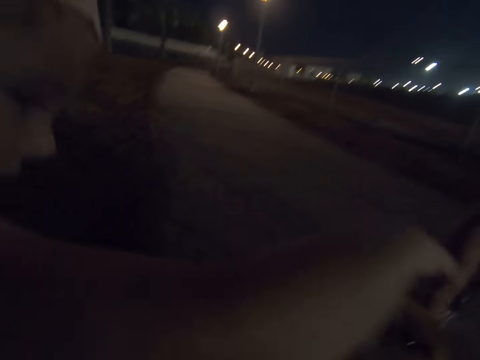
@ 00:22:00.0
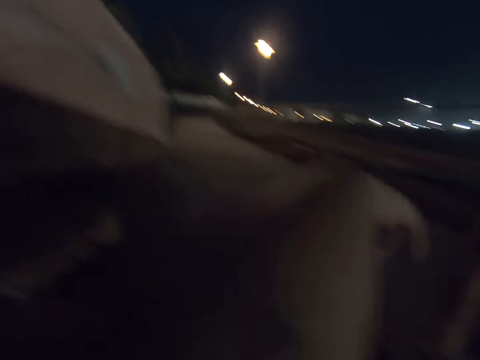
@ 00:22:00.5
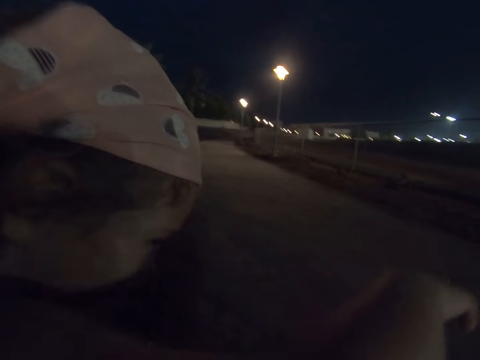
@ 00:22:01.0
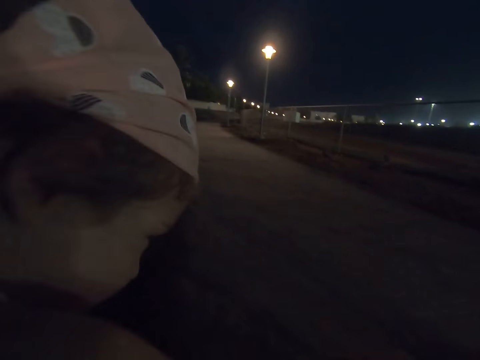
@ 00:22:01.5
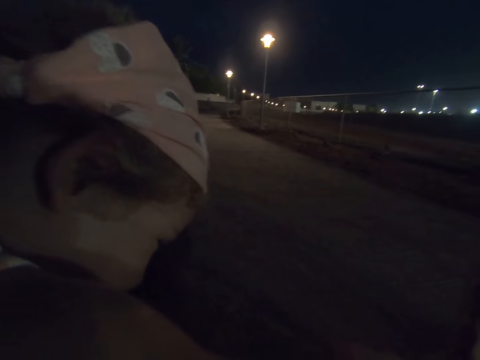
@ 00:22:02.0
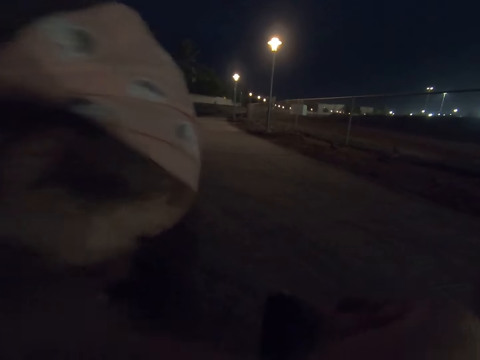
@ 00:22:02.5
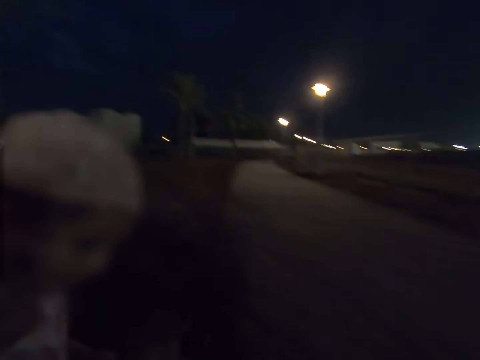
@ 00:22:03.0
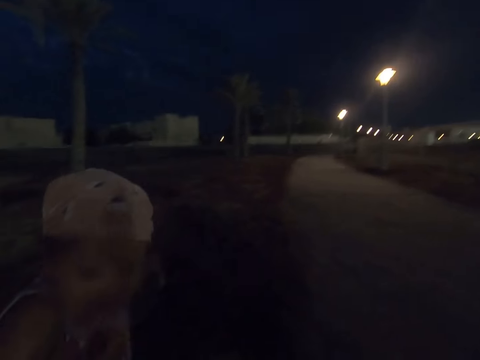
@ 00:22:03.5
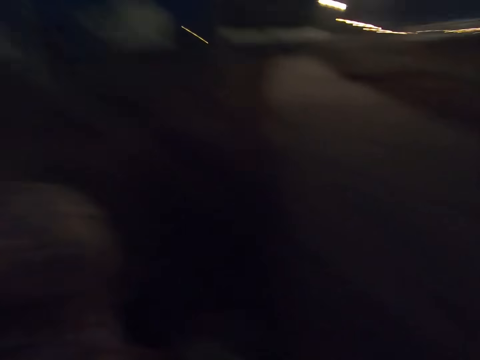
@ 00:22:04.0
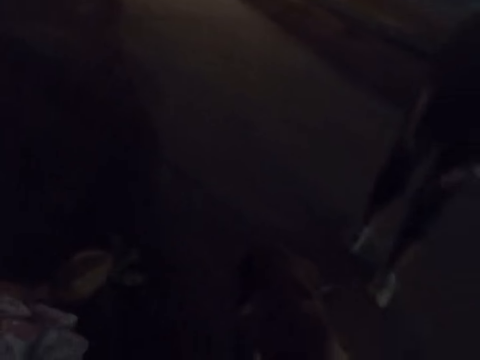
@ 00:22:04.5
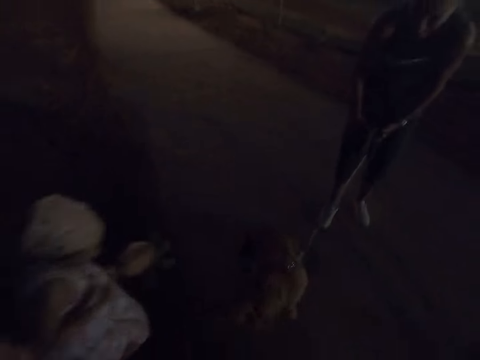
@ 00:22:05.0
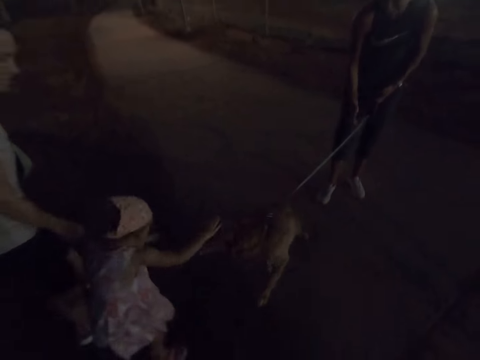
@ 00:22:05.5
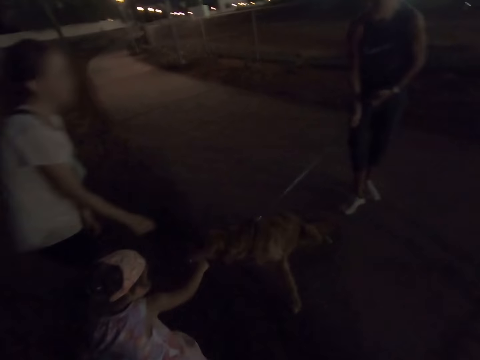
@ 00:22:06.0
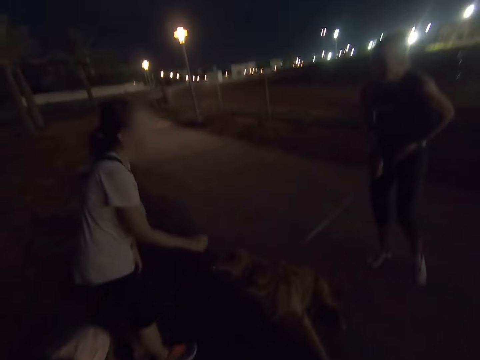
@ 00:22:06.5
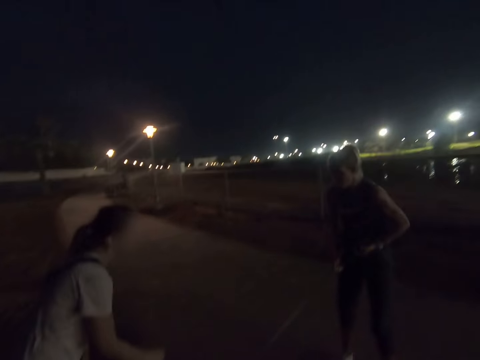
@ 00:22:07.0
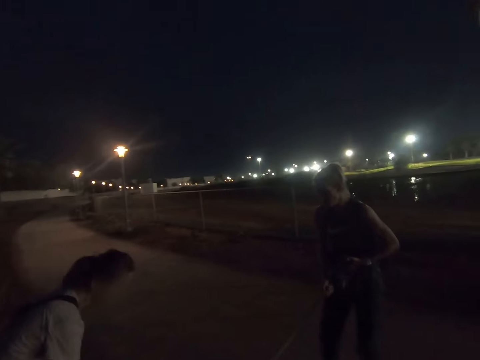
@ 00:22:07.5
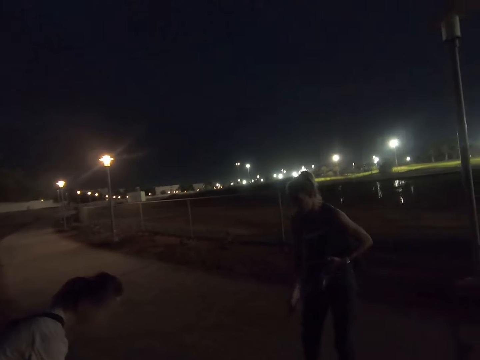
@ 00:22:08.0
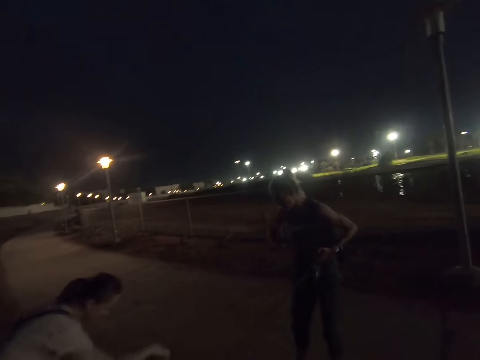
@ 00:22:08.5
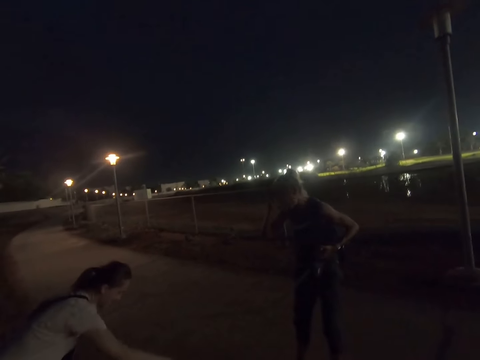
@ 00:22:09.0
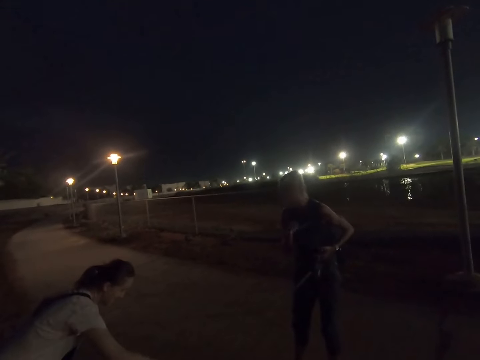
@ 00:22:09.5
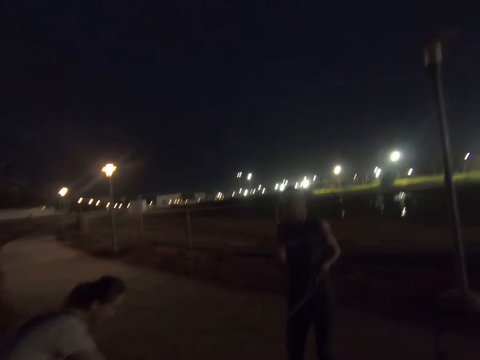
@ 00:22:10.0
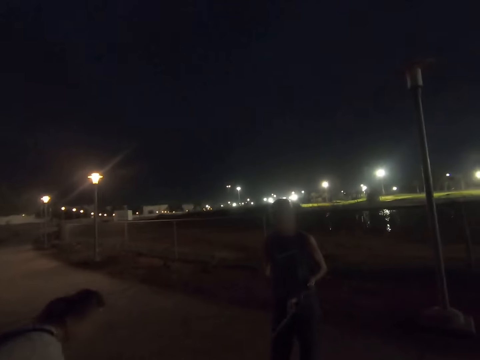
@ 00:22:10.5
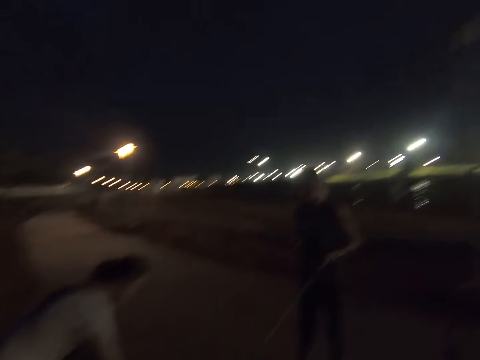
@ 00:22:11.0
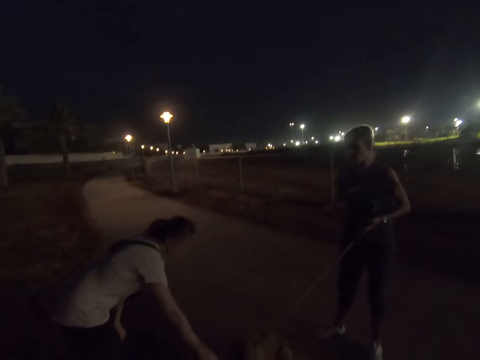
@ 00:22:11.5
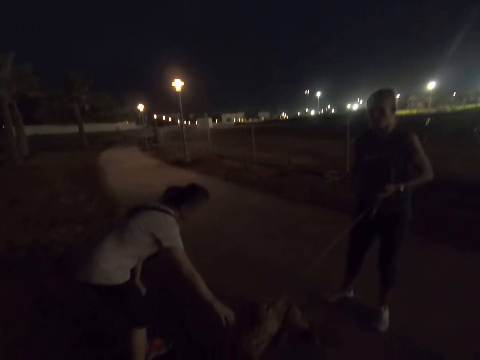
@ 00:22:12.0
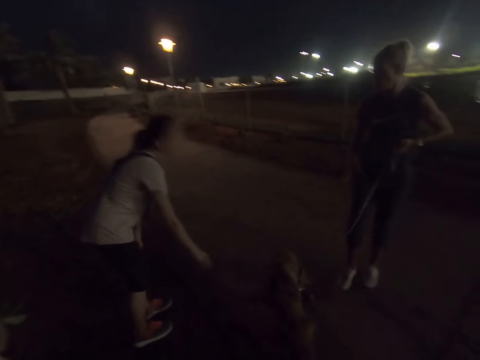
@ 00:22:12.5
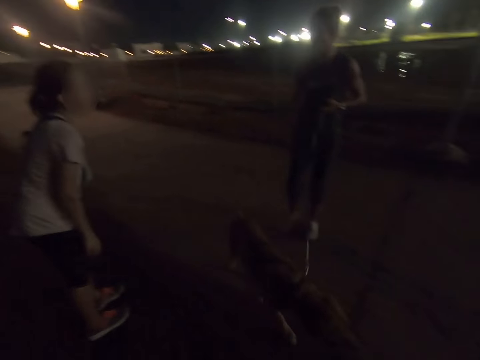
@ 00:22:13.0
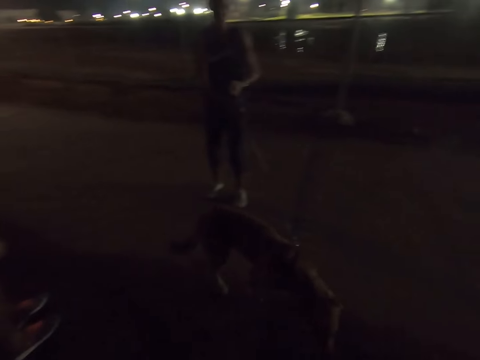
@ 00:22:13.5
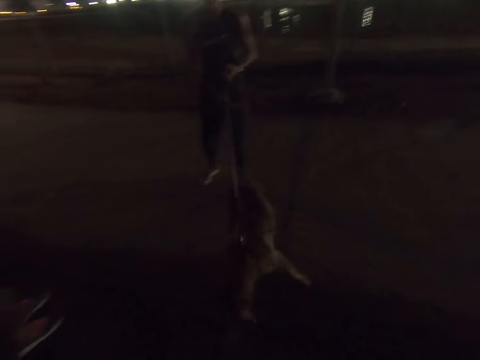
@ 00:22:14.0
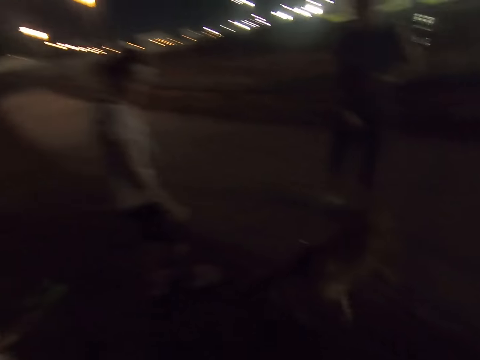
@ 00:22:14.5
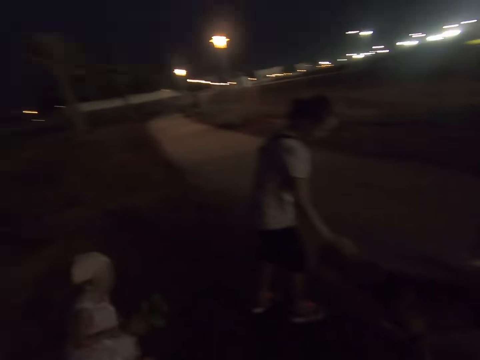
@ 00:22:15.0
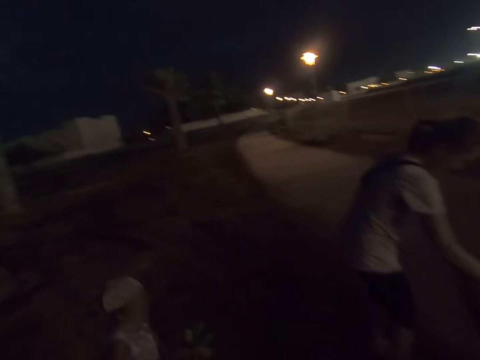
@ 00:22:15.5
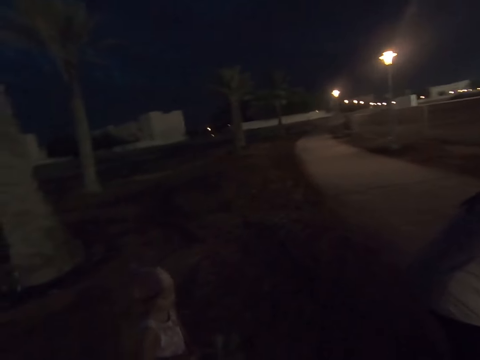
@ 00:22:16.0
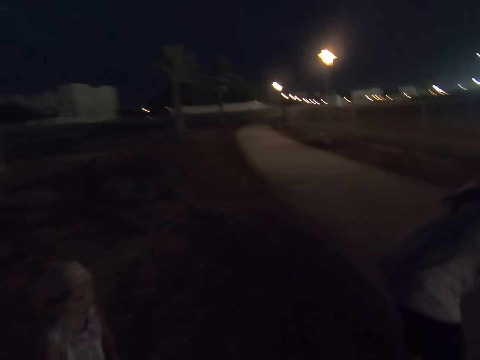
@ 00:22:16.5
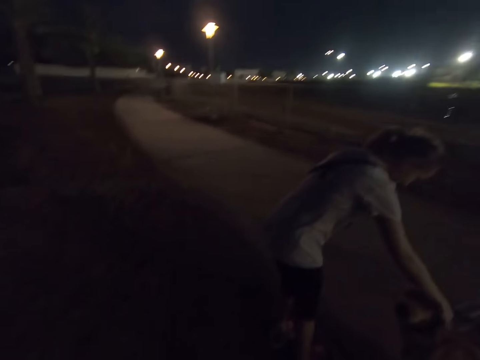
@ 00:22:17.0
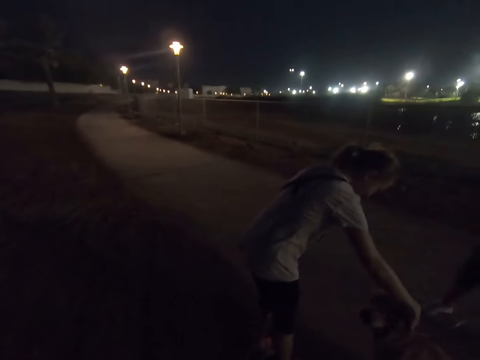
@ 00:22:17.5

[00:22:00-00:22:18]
The child puts a hand on the dog, holds leaves and pets the dog. A woman touches the dog. The child pets the dog again. Another woman holds the dog's leash. A third woman pets the dog. The second woman holds the dog's leash. A fourth woman talks to the first woman. The camera wearer looks around. The third woman dialogues with the second woman. The second woman holds the dog's leash. The third woman pets the dog.

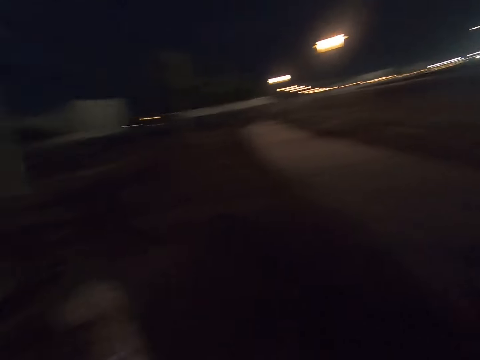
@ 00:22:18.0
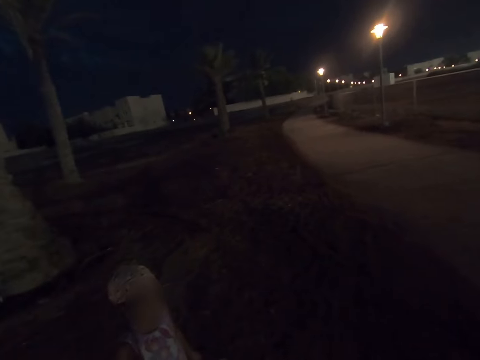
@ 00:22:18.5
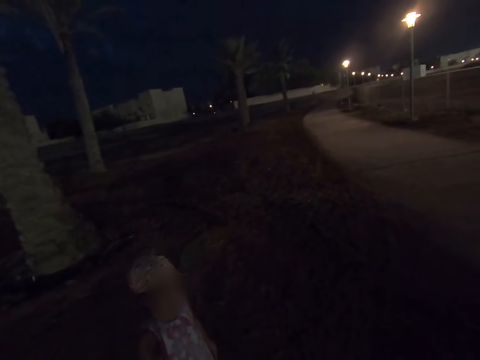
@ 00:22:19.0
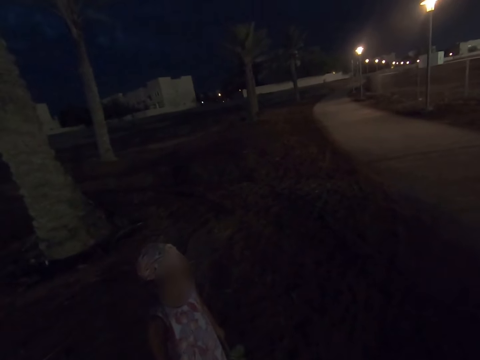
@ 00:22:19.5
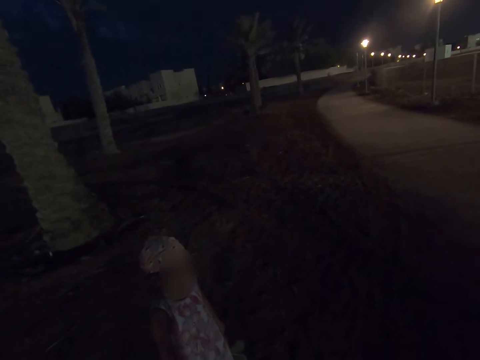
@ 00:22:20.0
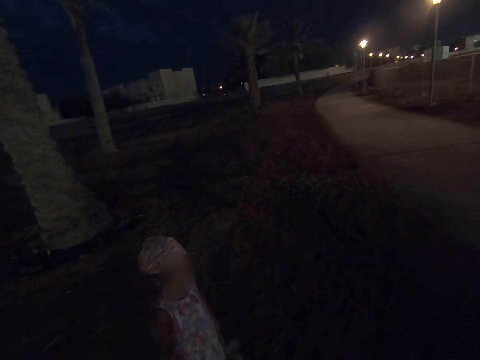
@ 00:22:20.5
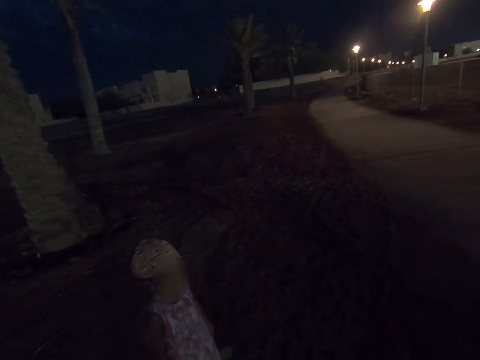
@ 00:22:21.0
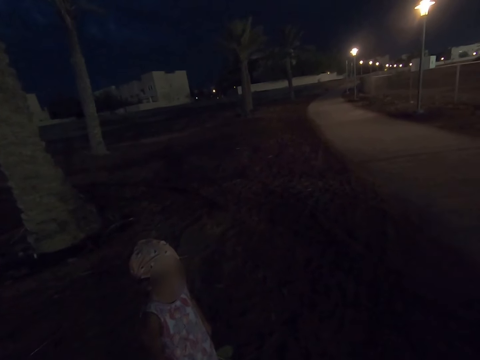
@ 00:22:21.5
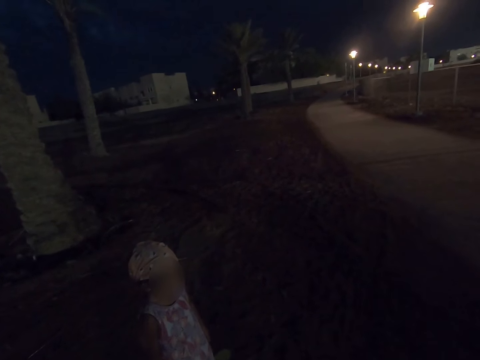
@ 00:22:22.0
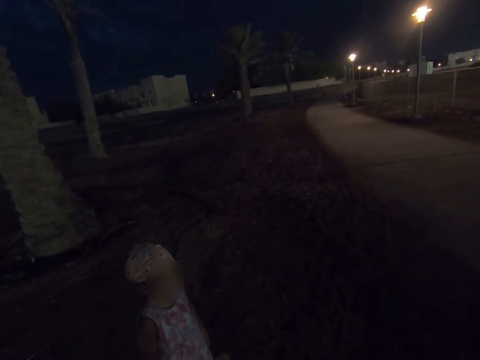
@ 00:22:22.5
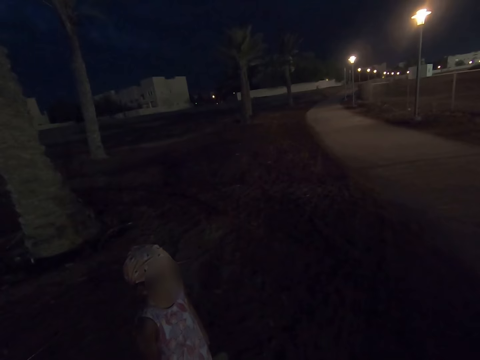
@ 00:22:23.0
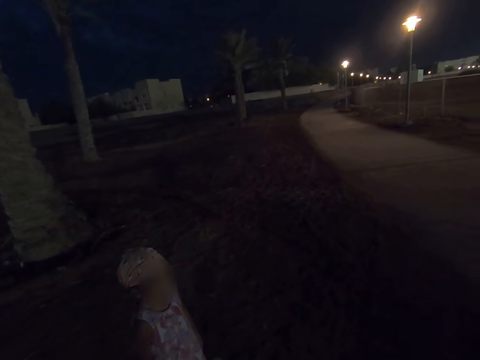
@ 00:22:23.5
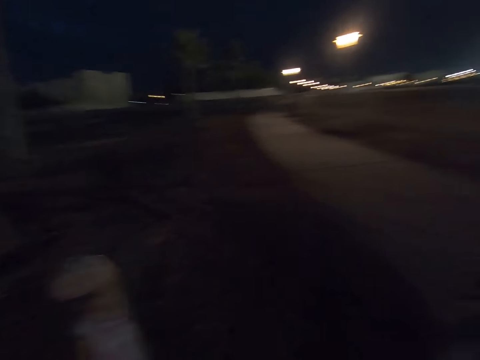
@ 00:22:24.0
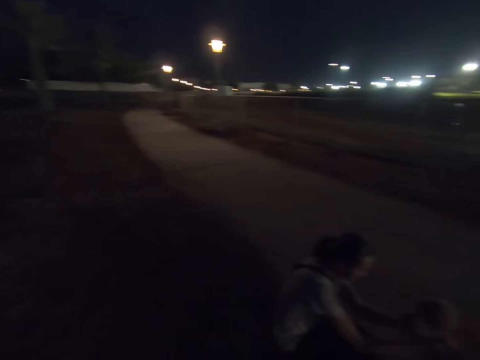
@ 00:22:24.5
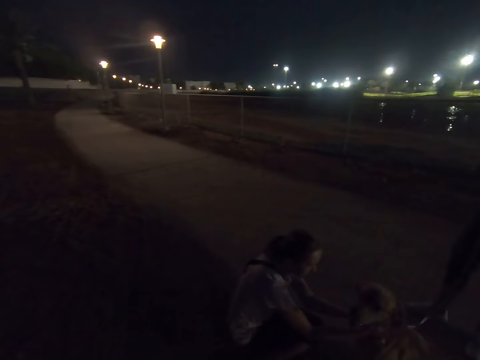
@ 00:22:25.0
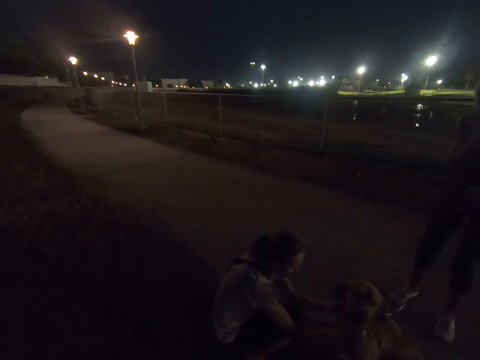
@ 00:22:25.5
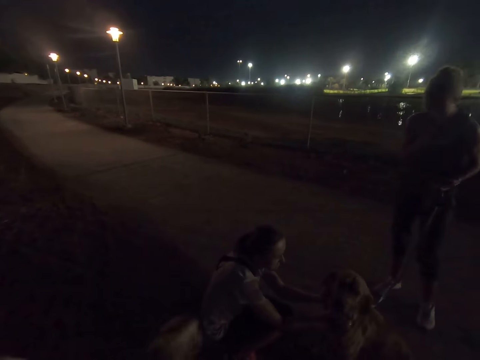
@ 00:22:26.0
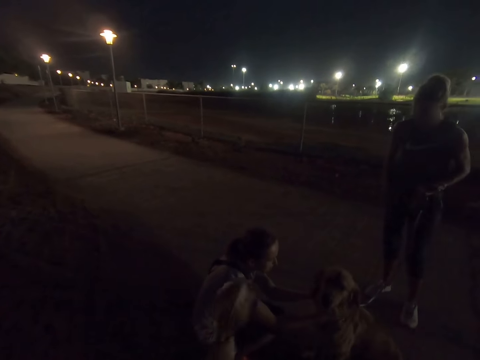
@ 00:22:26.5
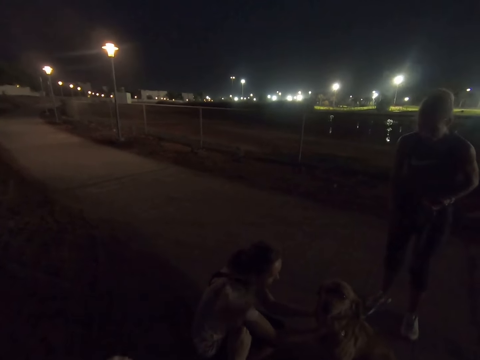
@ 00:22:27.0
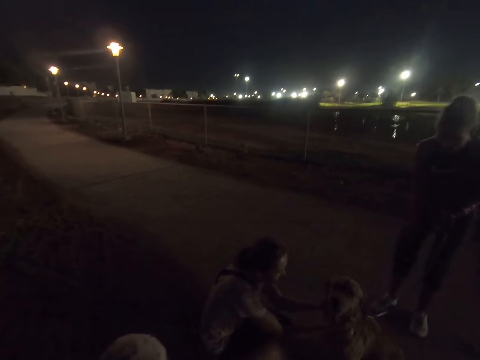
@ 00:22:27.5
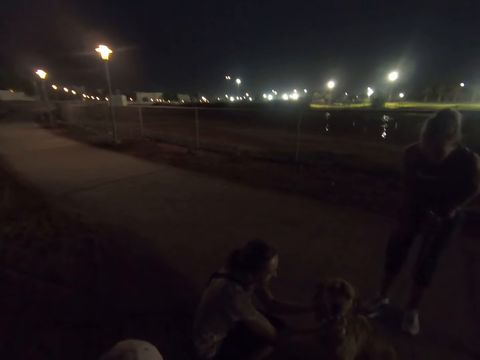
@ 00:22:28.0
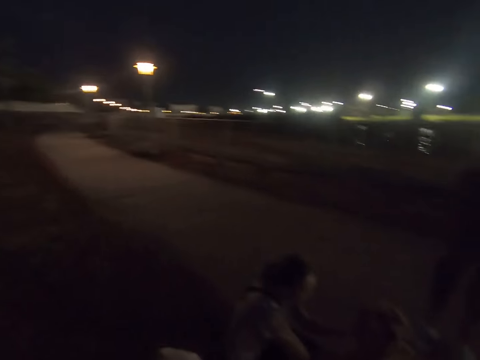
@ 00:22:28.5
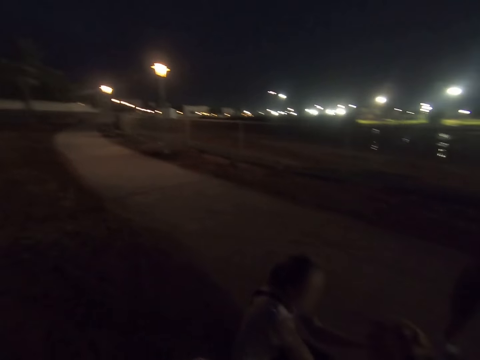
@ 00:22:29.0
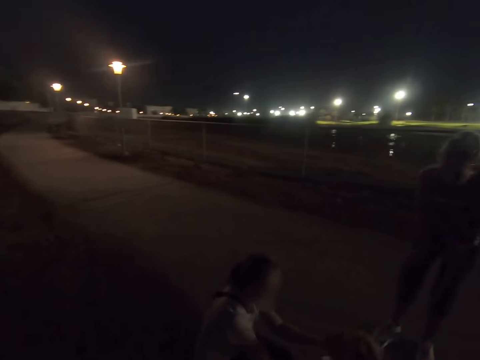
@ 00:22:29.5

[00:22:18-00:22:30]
The camera wearer gazes at a child. A woman pets a dog. Another woman holds the dog's leash.
